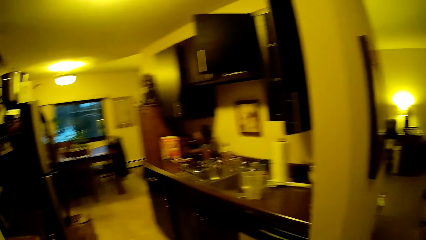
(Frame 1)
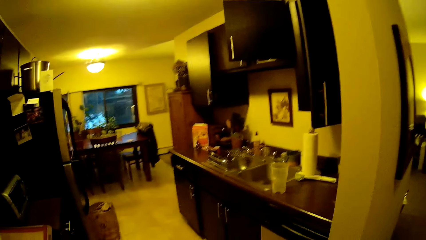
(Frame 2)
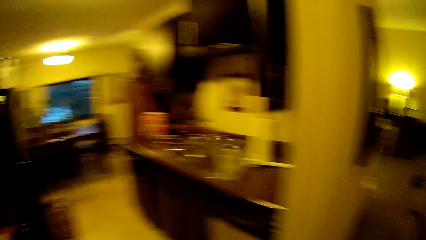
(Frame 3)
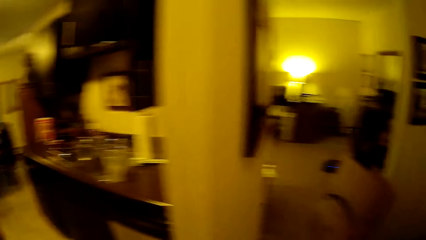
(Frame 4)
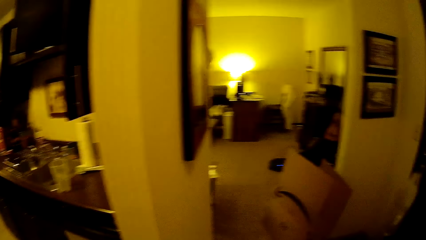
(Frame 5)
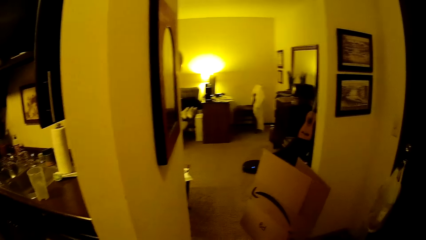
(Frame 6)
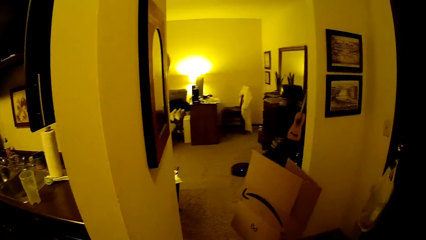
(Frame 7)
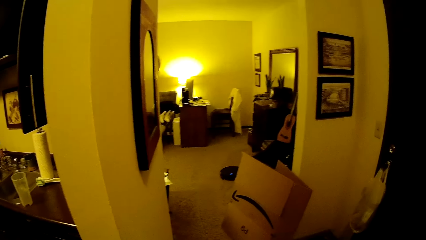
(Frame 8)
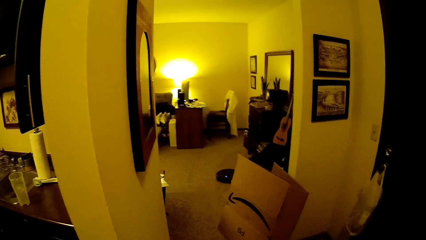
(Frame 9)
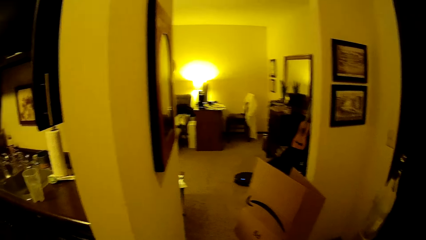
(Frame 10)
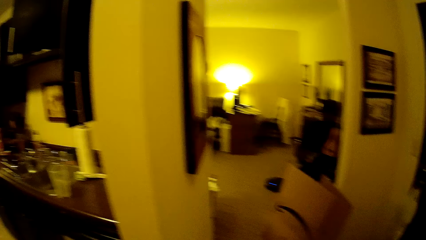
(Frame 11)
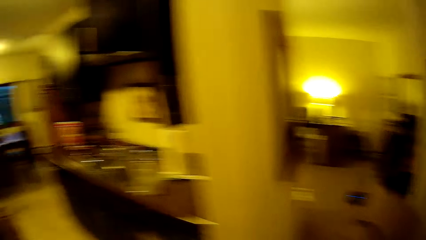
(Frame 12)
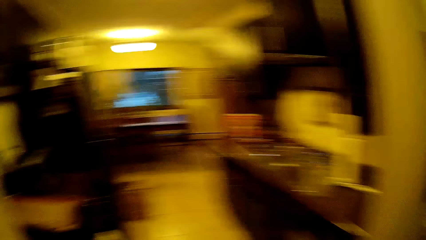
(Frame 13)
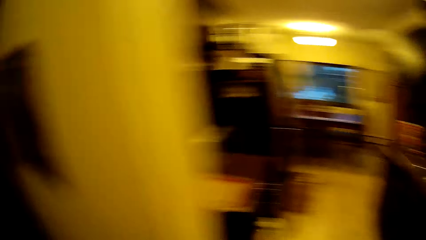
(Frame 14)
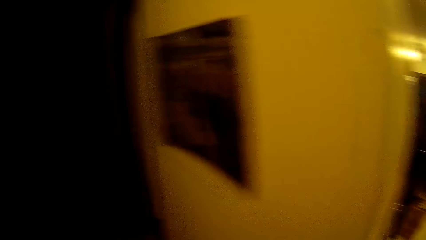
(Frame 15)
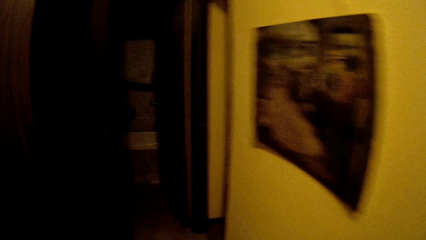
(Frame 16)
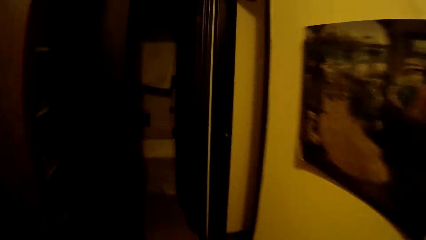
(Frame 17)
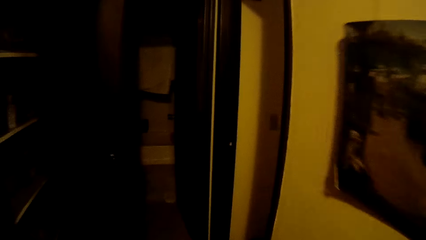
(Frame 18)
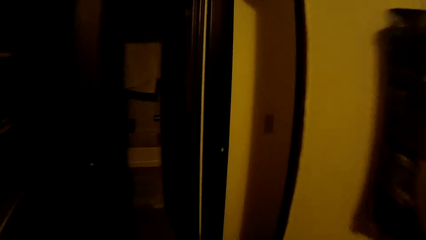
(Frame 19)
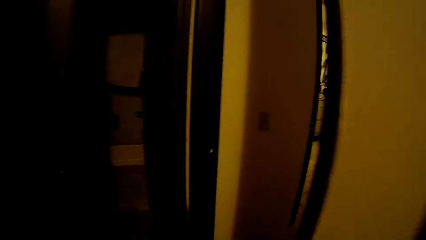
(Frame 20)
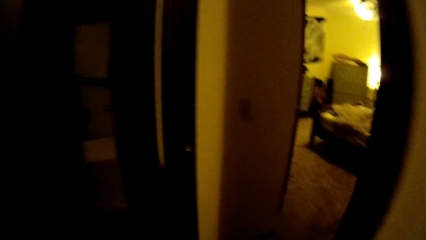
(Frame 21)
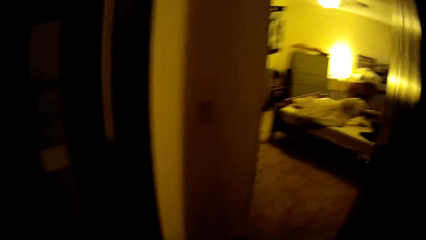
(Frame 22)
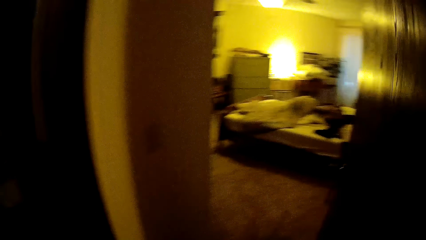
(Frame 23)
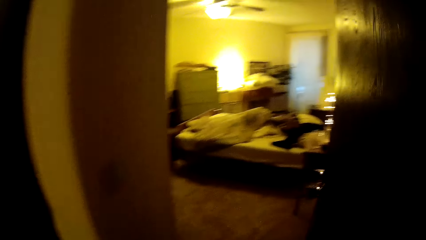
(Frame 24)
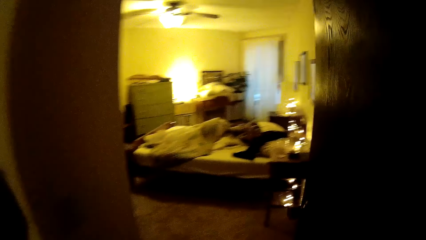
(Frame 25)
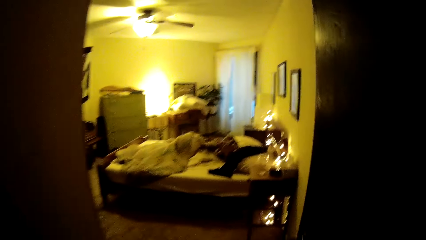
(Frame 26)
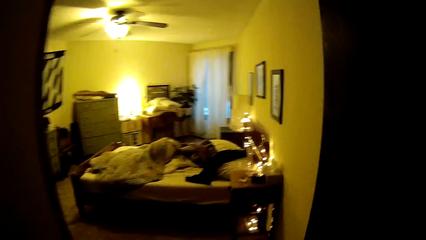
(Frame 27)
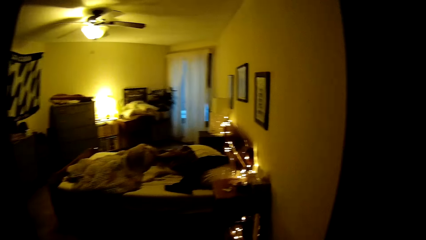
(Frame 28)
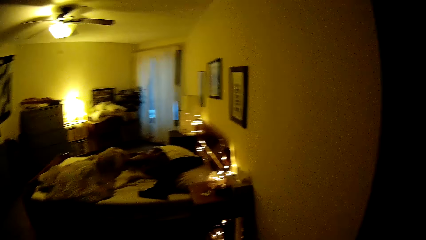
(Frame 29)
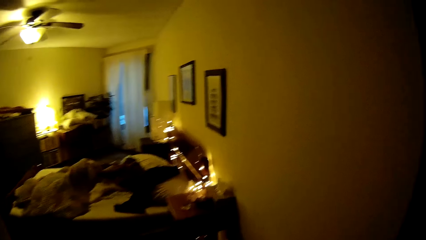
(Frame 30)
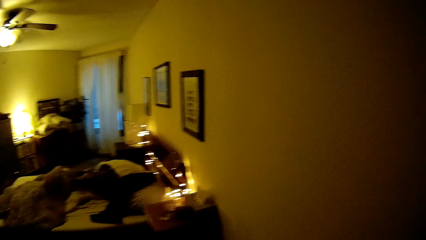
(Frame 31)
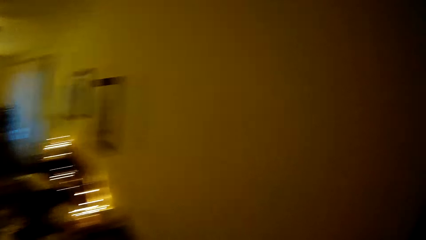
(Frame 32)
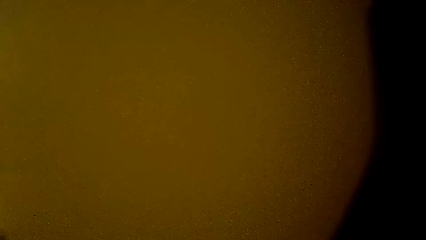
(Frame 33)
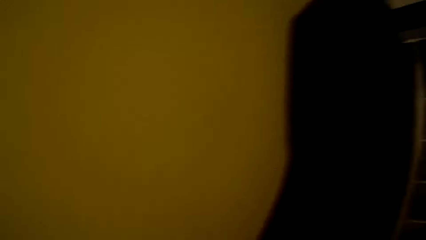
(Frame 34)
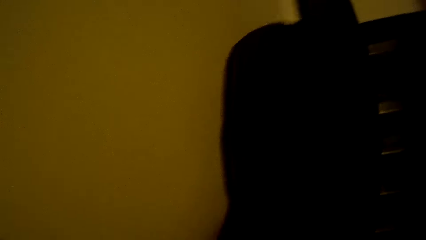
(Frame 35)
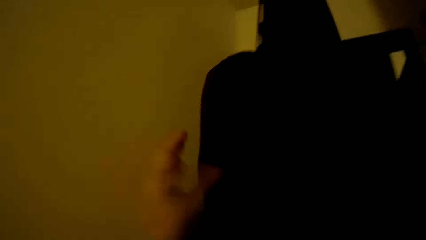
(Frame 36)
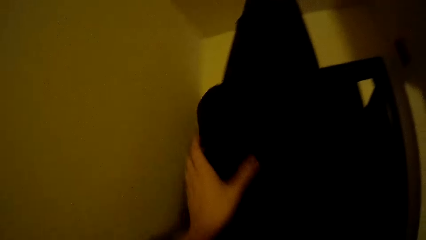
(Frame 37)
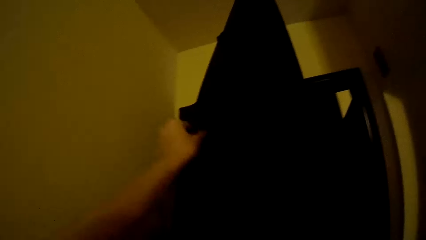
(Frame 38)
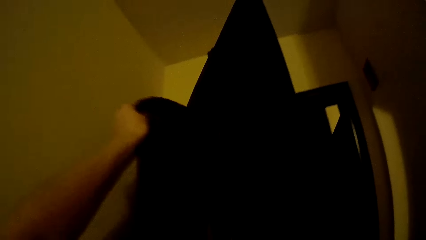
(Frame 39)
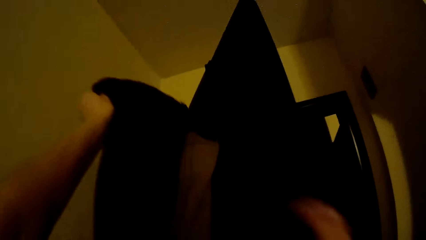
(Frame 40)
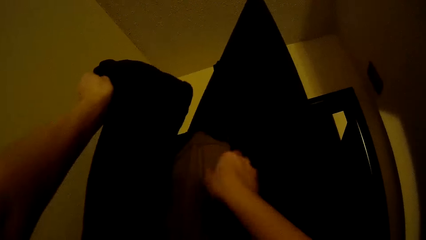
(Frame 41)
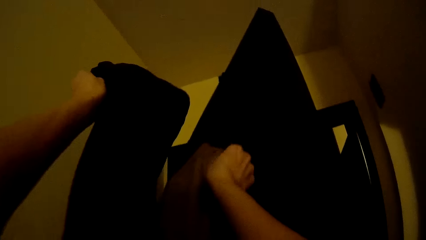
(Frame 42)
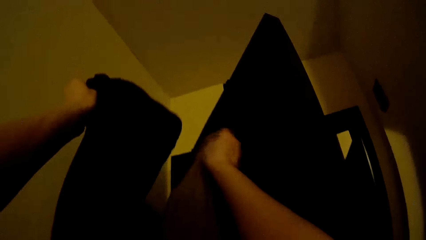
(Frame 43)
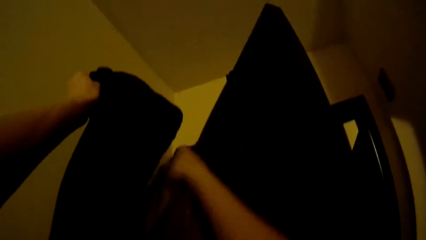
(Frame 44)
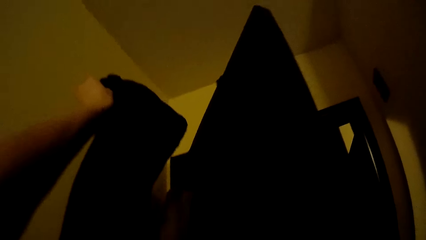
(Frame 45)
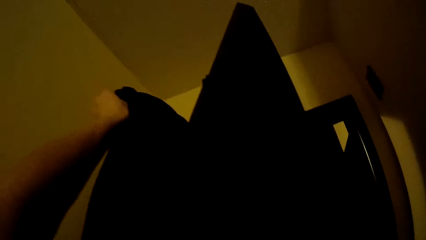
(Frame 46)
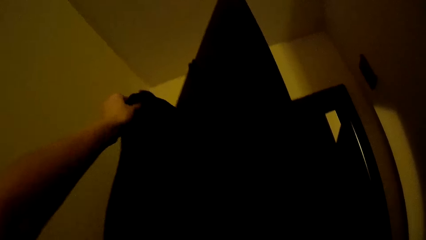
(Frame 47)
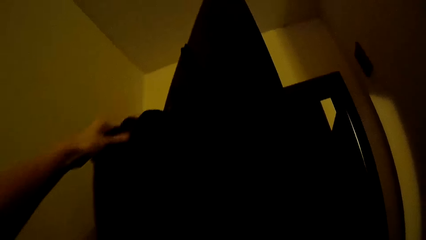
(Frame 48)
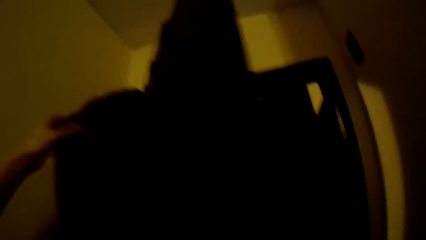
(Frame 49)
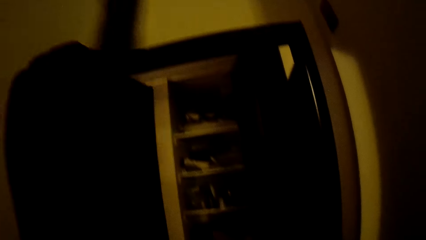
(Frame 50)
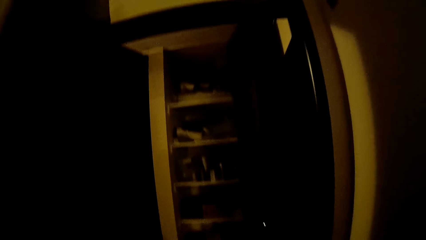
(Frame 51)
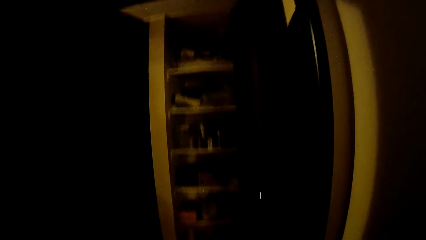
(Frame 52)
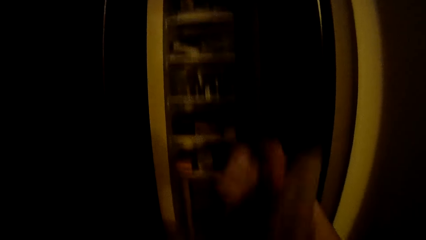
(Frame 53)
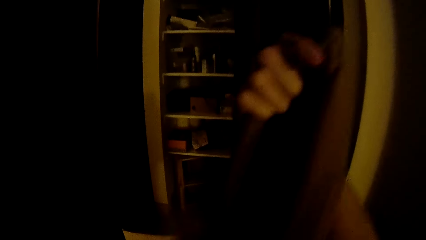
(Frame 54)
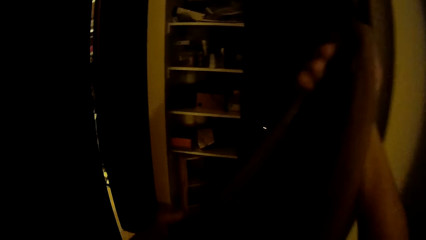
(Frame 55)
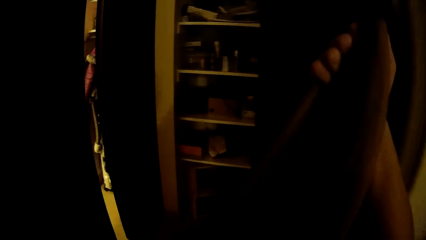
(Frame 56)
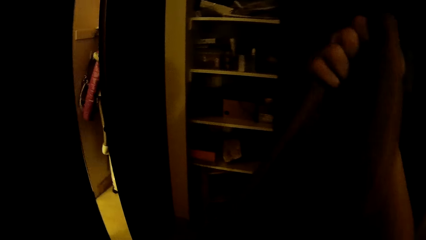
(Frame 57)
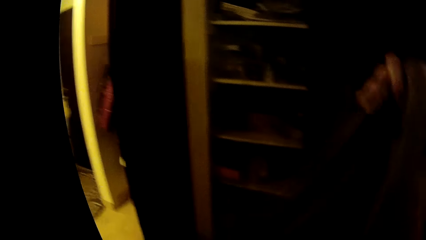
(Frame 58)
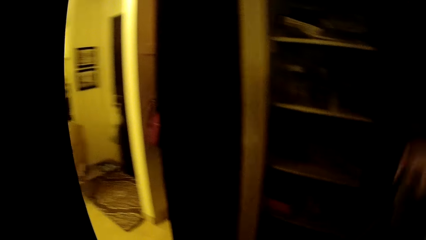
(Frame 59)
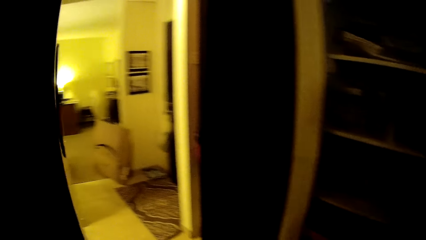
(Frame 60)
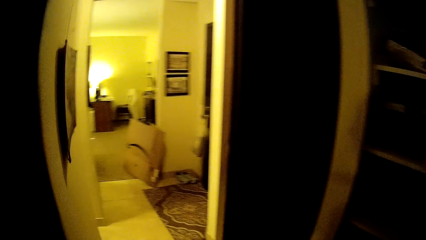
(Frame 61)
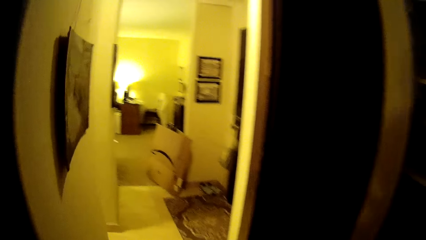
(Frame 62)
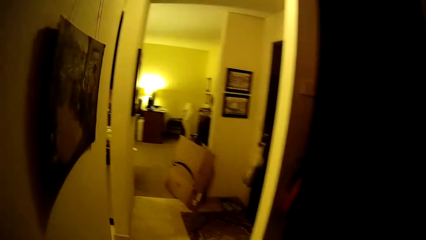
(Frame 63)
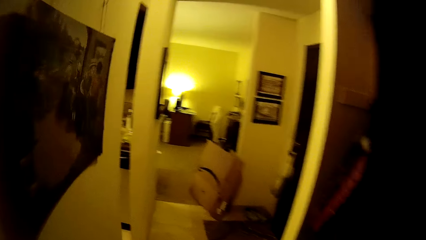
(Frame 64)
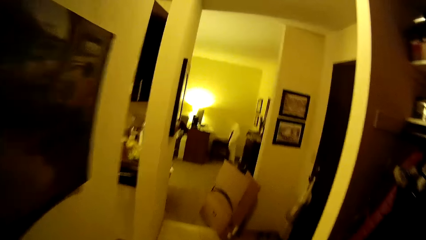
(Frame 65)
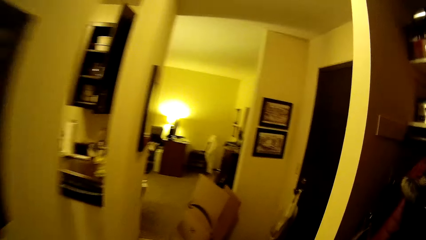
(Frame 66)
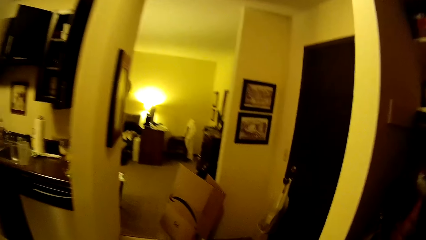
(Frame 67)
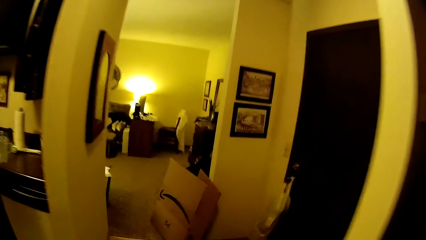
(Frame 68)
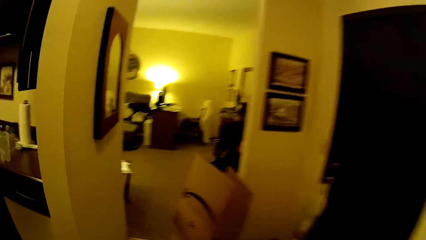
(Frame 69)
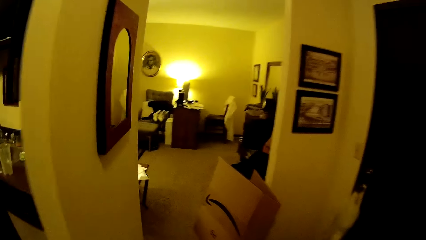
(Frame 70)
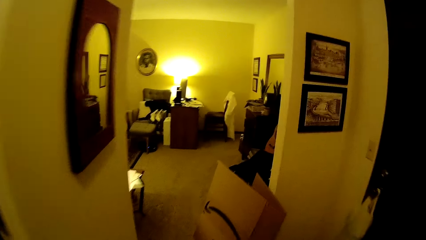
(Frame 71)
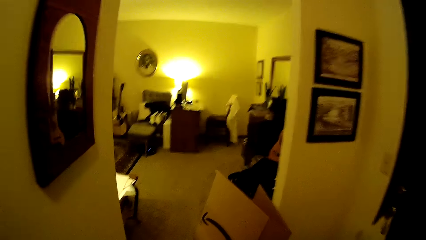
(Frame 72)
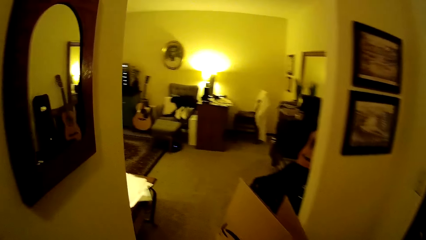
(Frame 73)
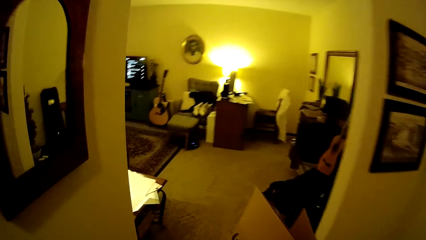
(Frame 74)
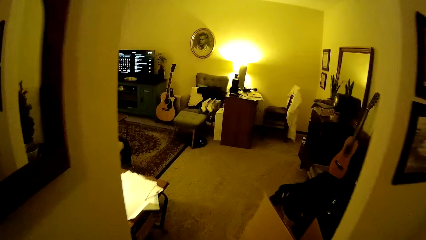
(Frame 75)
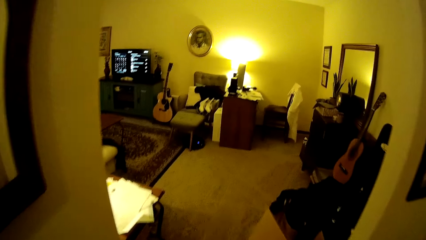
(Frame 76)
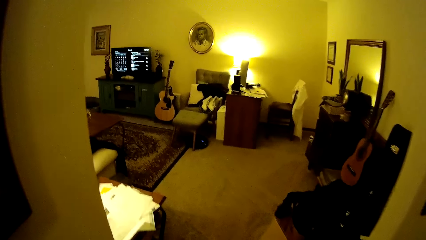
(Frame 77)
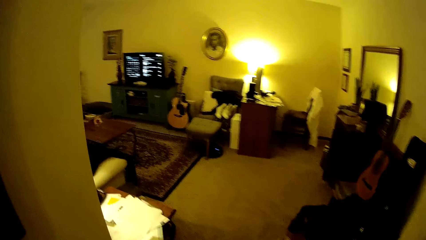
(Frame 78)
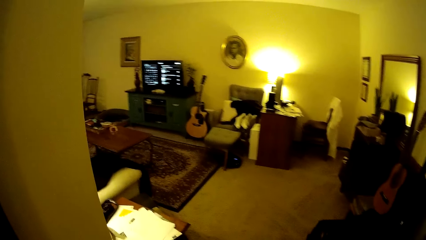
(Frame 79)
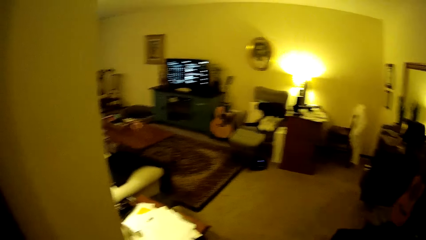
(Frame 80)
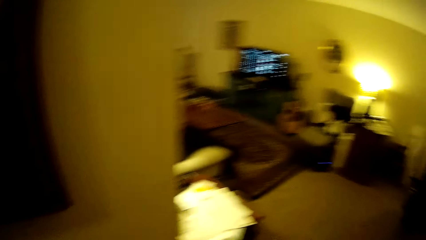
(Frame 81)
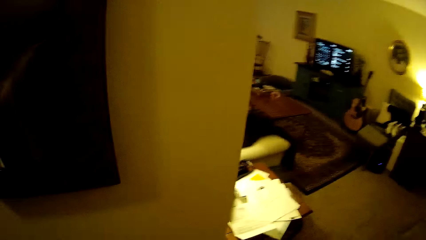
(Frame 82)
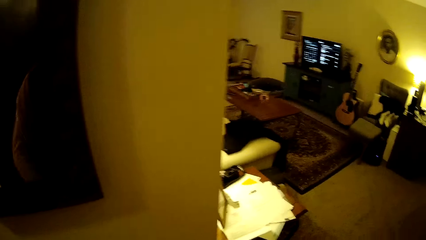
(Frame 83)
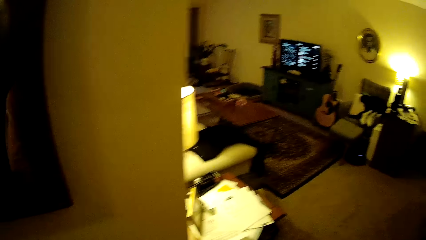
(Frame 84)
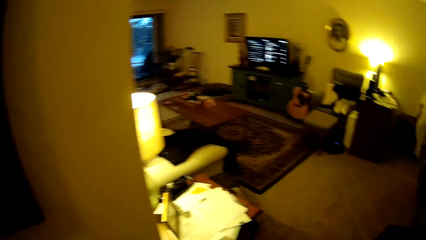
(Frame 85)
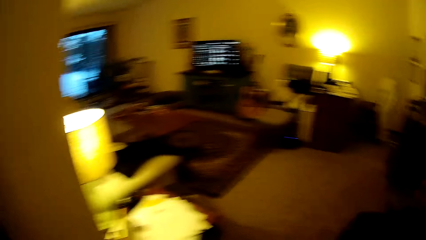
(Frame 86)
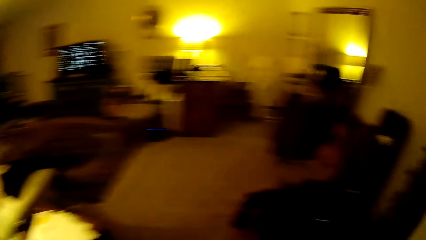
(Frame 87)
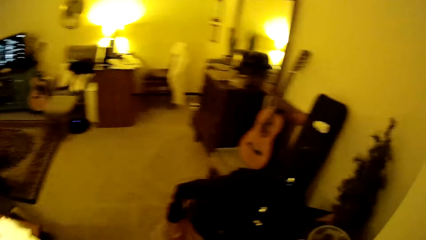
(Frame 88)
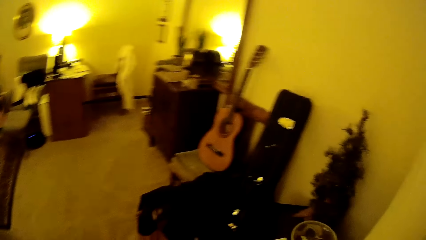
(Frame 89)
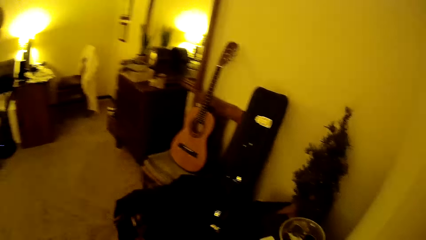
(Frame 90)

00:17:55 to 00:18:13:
The camera wearer looks around. She walks to the bedroom. She picks up a coat from a hanger with her hands. She walks out of the bedroom and walks towards the sitting room.
